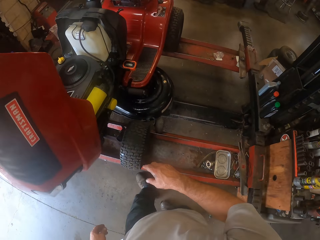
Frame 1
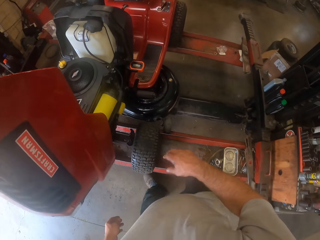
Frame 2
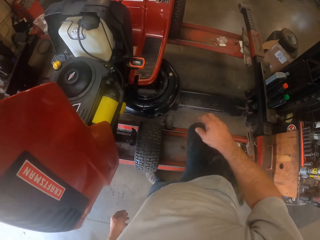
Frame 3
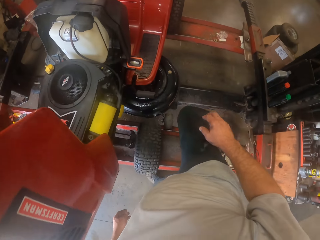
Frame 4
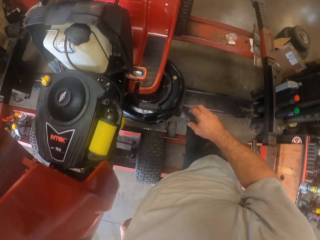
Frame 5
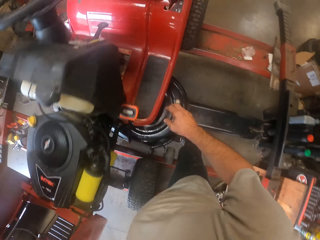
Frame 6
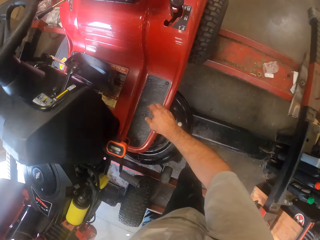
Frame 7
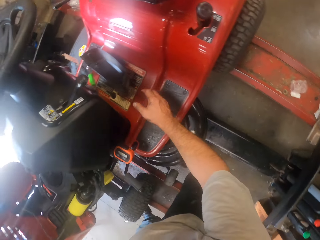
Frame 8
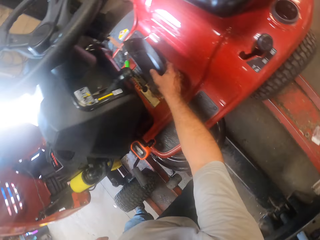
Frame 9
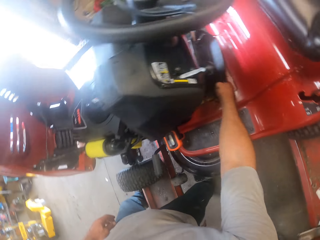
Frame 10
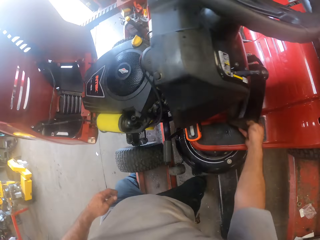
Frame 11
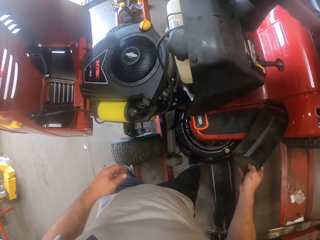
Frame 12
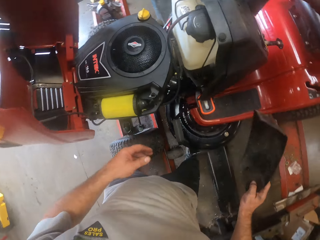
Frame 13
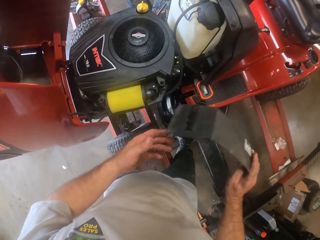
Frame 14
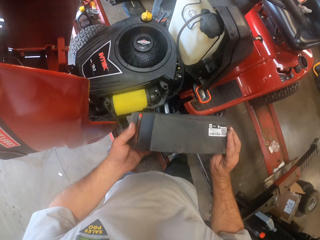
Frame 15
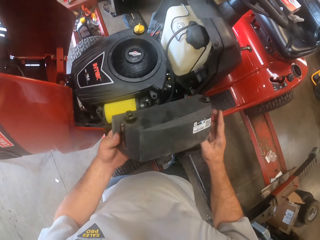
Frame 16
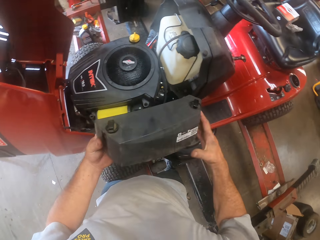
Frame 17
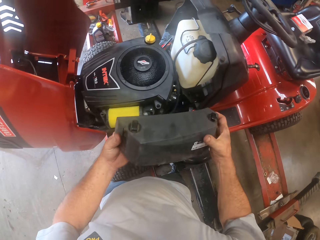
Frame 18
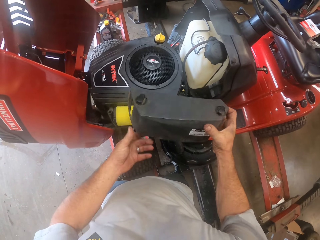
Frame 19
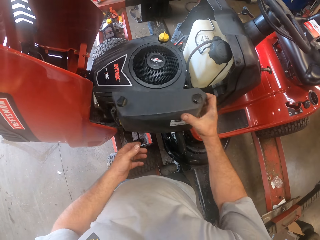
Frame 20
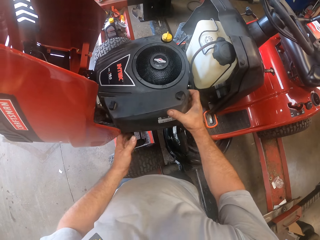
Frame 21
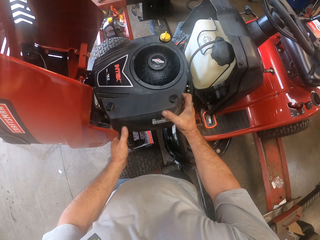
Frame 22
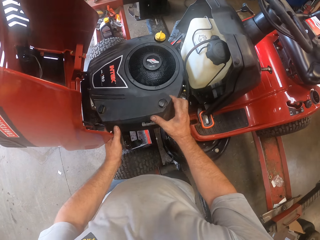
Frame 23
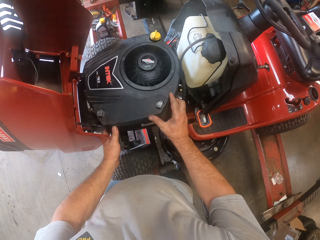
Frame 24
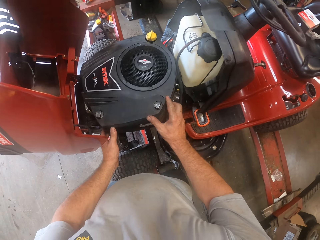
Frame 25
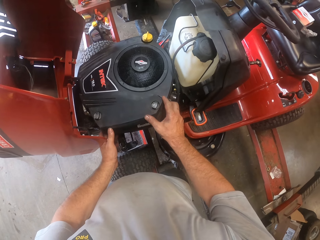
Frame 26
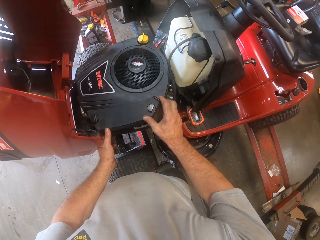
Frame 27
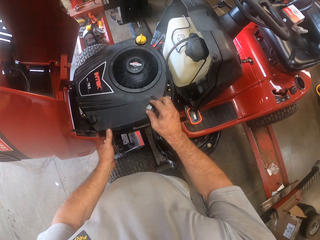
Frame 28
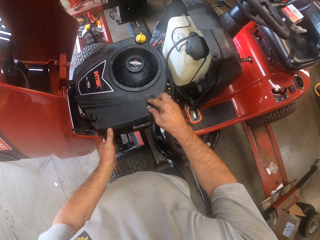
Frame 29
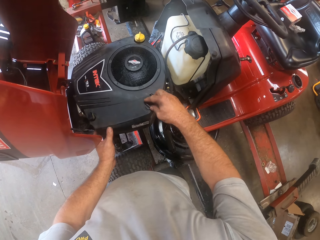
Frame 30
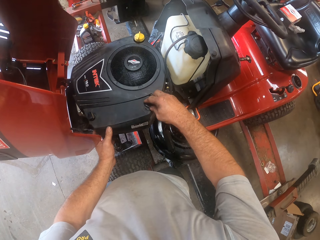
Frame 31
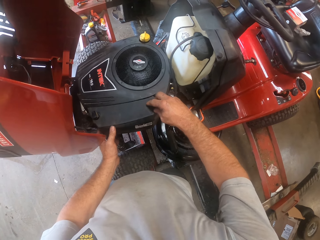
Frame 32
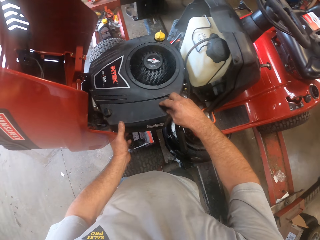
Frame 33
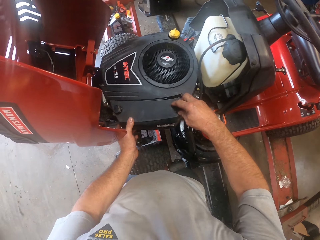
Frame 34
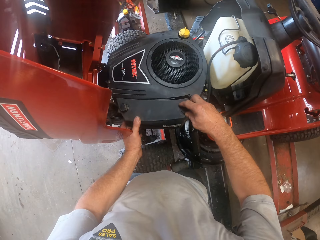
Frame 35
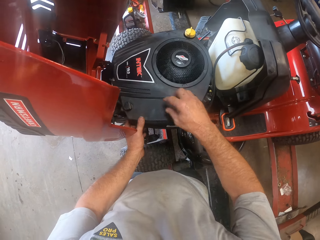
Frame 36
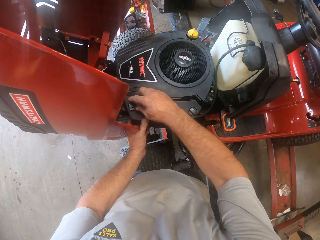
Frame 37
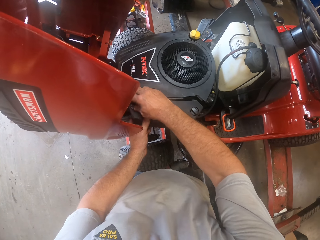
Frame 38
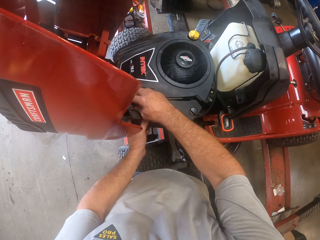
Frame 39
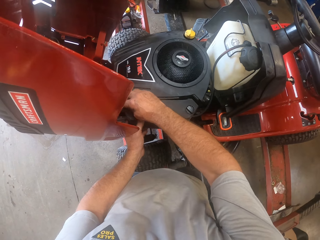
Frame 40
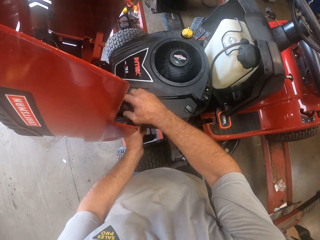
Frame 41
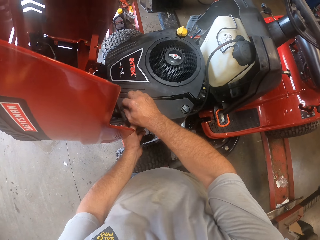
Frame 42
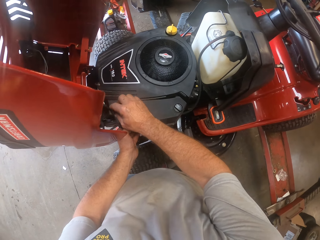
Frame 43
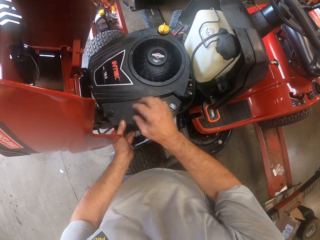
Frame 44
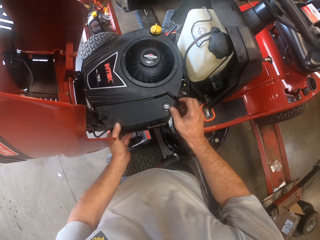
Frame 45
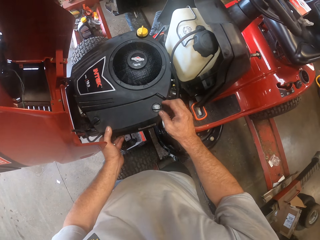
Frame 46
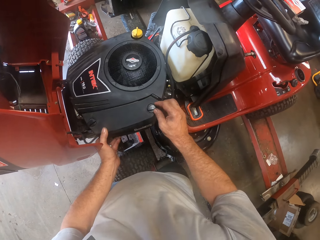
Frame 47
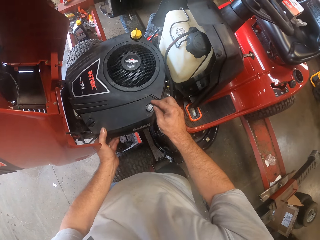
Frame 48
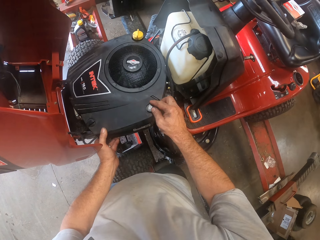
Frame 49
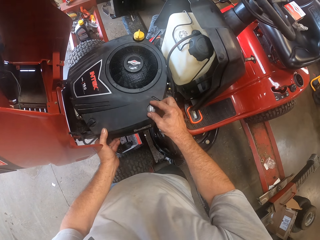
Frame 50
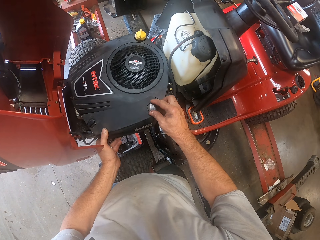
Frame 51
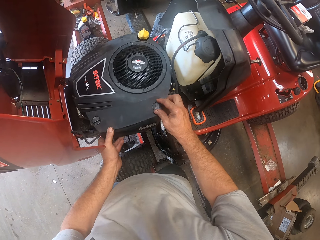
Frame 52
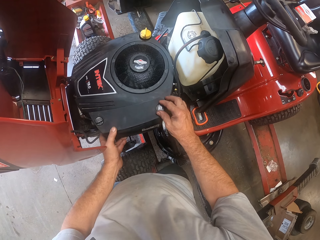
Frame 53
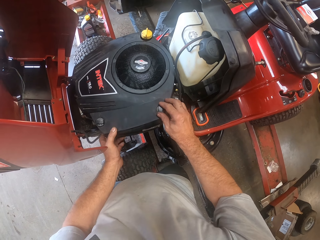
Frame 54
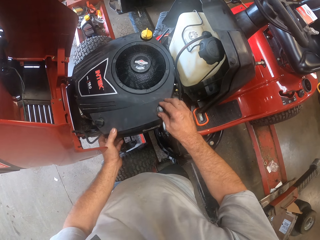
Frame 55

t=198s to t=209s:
The camera wearer picks up the air filter case from the lawn mower. They fix something on the lawn mower. They set the air filter case on the lawn mower.

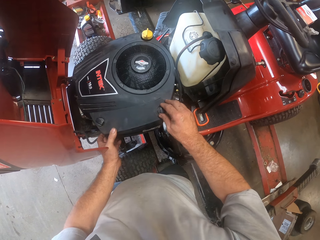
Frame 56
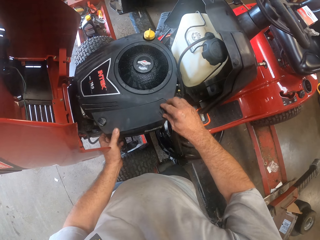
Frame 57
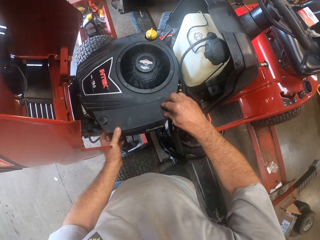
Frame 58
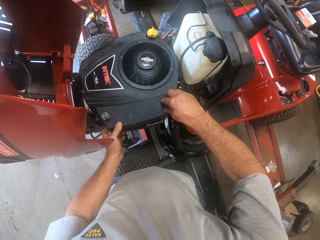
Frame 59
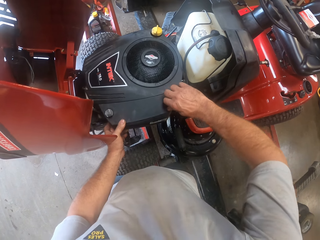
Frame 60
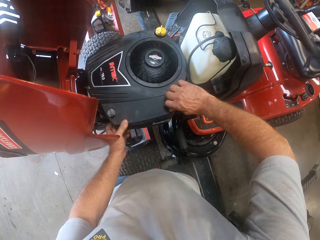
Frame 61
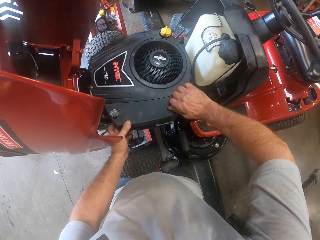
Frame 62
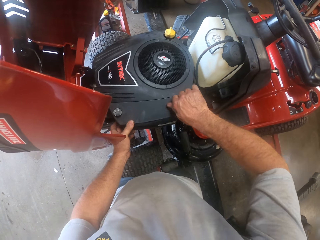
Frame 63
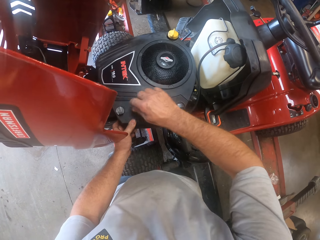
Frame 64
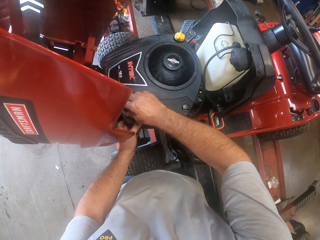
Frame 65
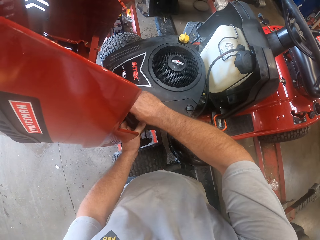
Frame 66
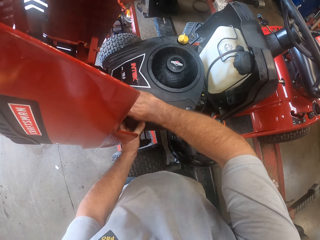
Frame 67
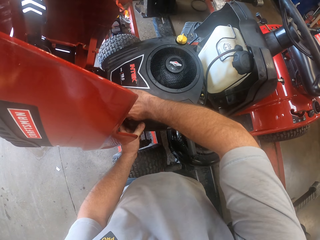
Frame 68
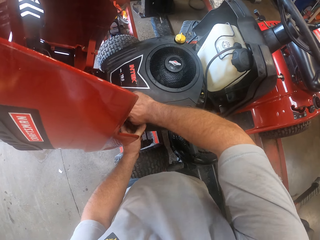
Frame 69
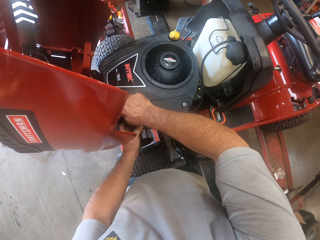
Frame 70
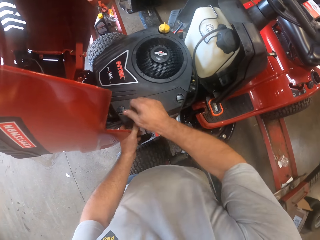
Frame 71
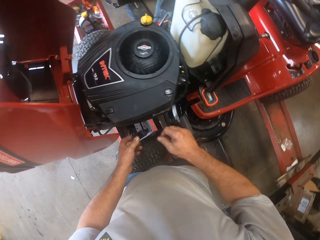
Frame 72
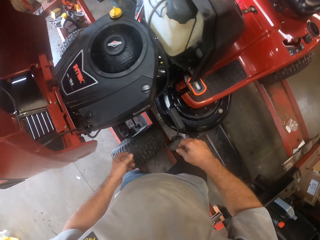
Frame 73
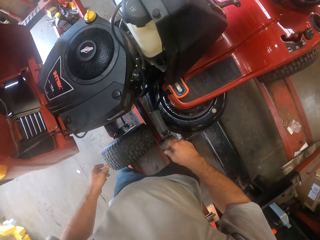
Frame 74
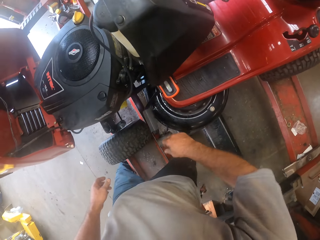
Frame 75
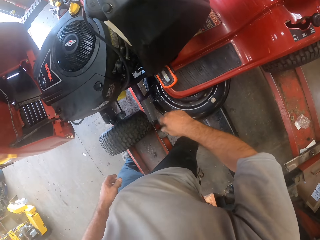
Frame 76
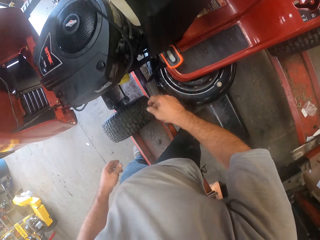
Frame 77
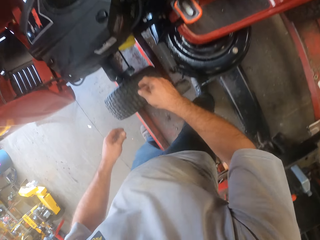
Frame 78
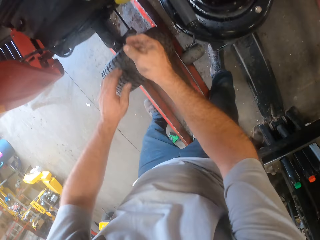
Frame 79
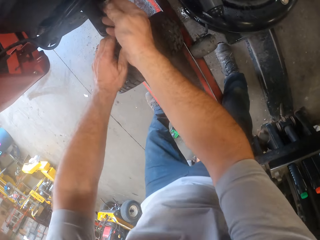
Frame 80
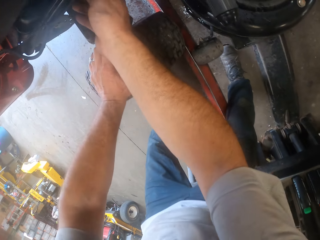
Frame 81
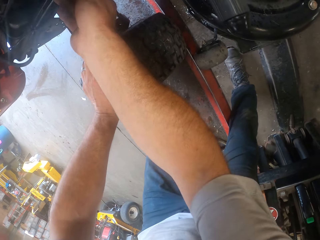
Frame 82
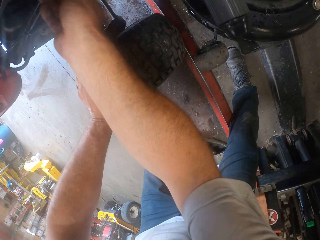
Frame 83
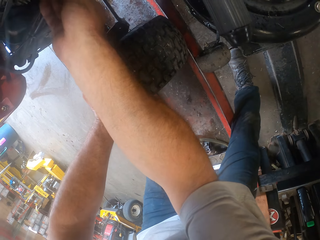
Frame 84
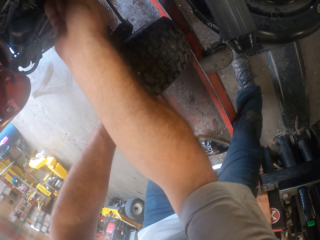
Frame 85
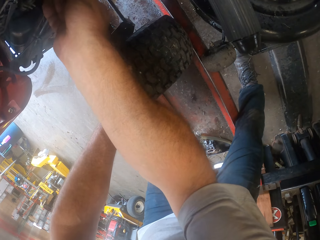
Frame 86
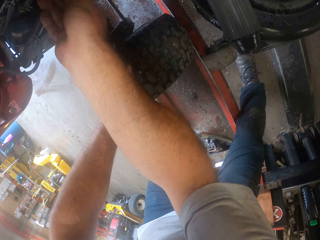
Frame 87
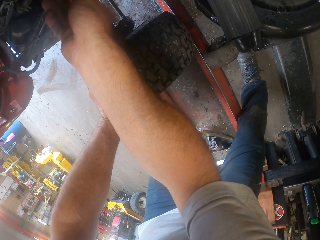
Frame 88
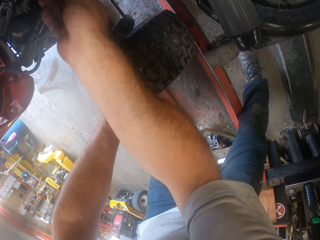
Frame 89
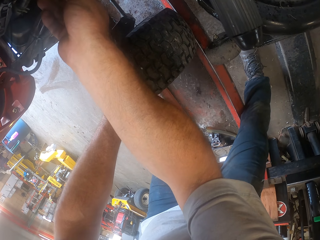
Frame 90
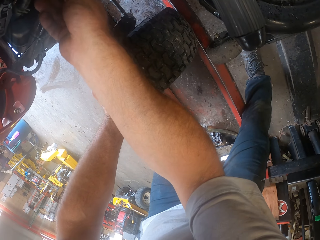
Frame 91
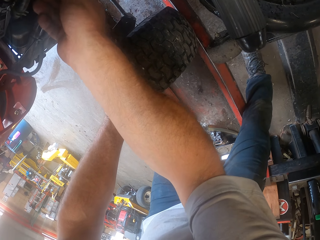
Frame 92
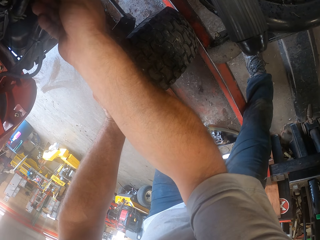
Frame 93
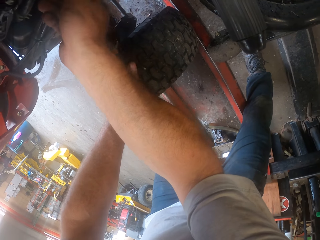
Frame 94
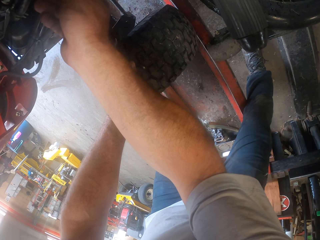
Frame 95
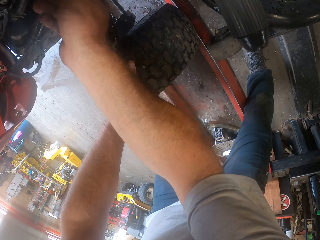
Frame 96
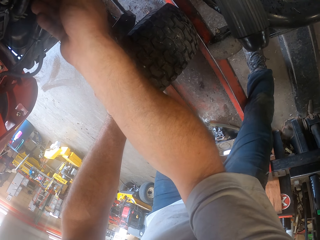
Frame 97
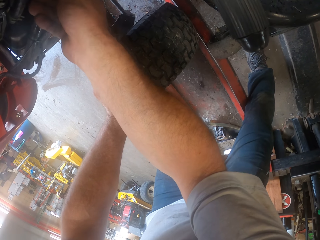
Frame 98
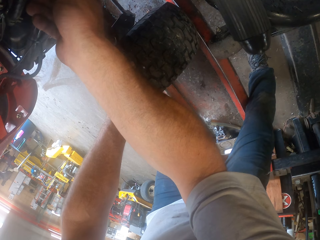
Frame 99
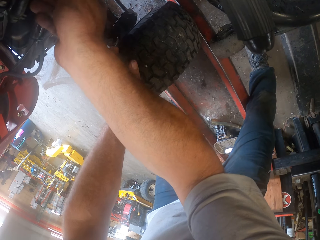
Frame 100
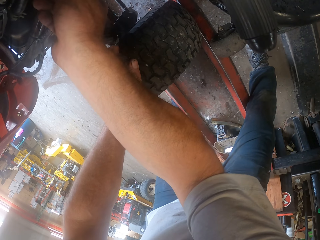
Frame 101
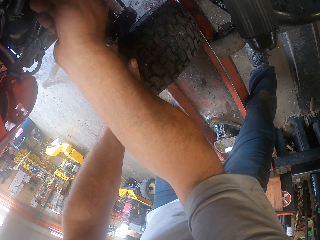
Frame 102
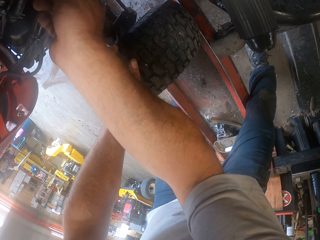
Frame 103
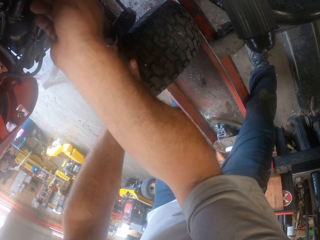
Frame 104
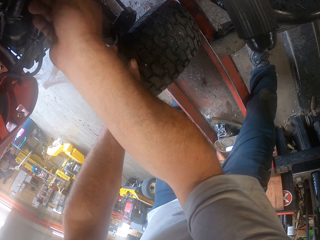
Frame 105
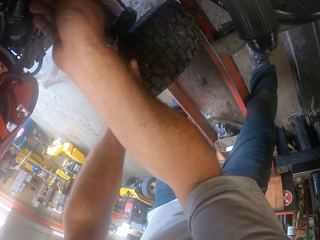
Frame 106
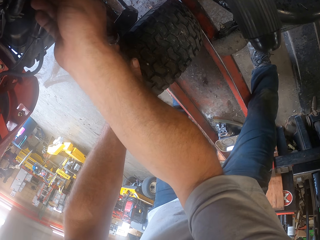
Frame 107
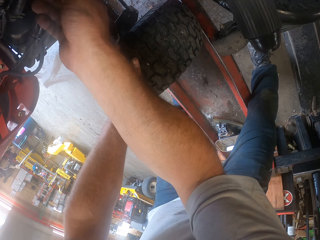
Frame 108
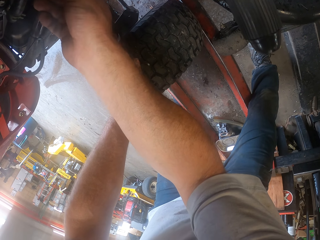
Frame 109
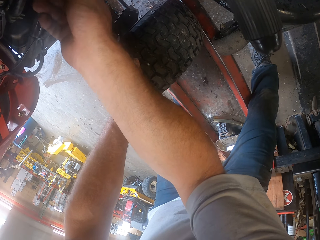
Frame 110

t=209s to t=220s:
The camera wearer fixes a part of the lawn mower with his right hand. He touches something.
